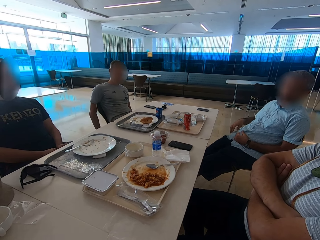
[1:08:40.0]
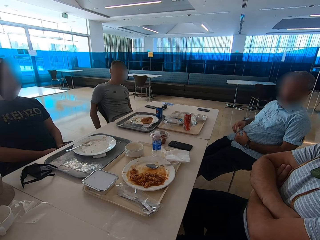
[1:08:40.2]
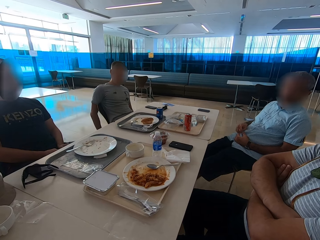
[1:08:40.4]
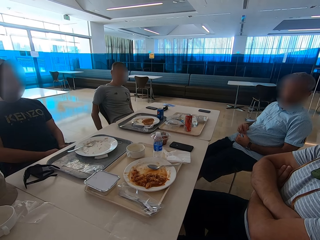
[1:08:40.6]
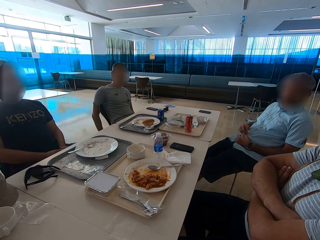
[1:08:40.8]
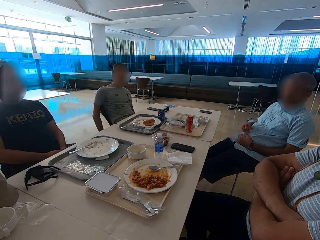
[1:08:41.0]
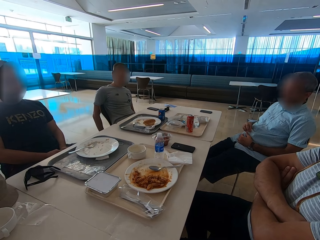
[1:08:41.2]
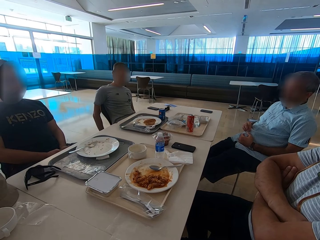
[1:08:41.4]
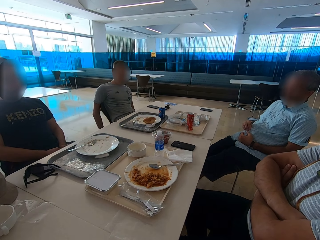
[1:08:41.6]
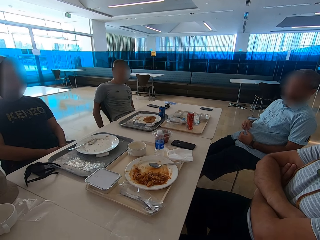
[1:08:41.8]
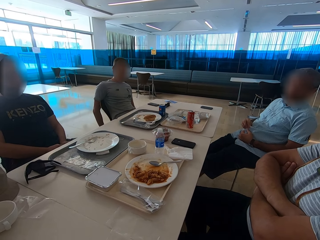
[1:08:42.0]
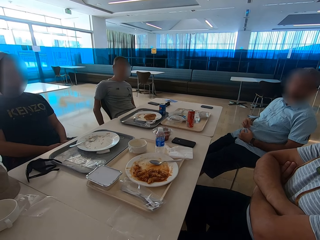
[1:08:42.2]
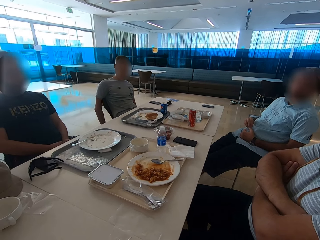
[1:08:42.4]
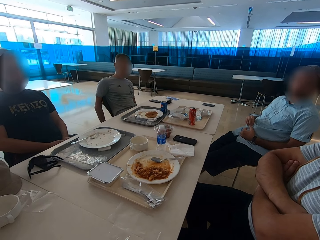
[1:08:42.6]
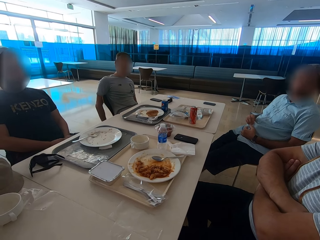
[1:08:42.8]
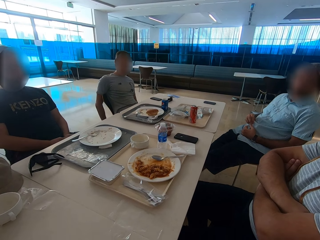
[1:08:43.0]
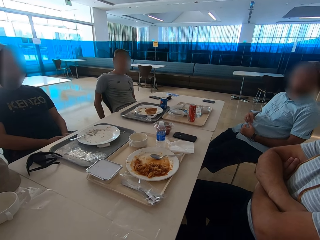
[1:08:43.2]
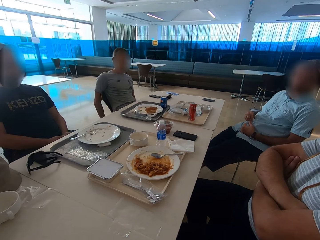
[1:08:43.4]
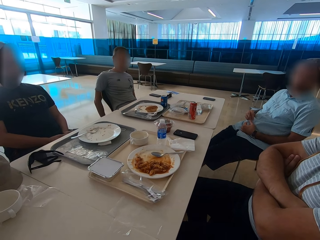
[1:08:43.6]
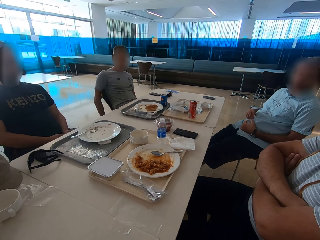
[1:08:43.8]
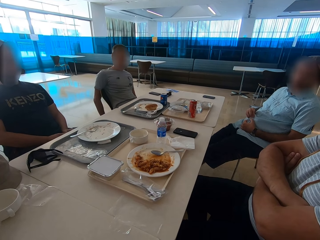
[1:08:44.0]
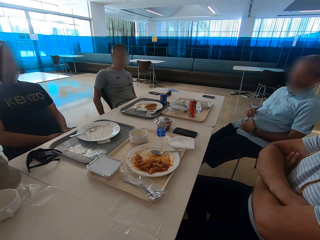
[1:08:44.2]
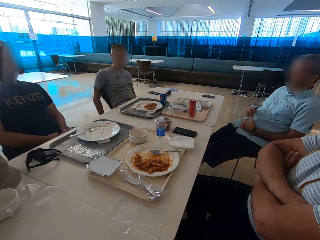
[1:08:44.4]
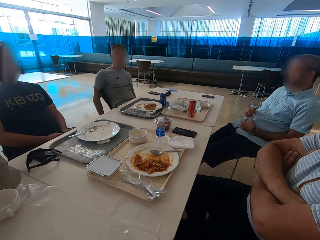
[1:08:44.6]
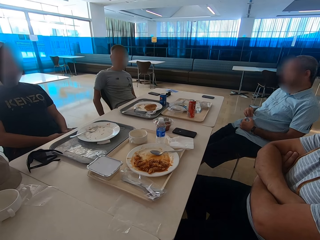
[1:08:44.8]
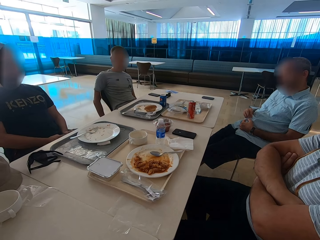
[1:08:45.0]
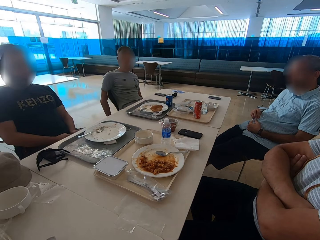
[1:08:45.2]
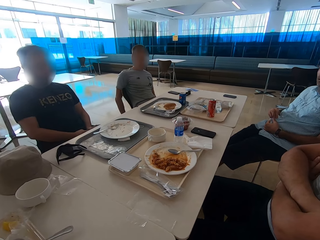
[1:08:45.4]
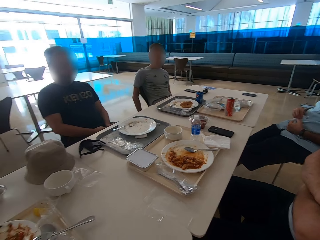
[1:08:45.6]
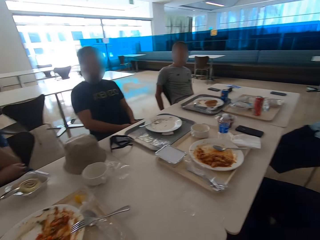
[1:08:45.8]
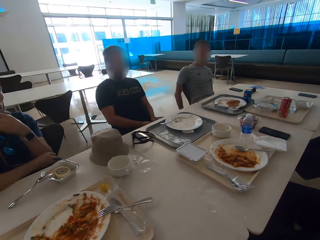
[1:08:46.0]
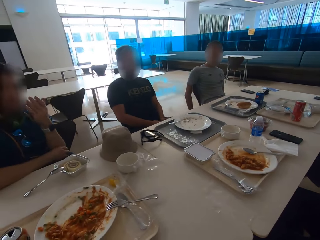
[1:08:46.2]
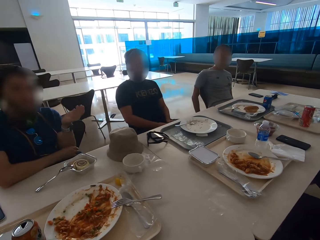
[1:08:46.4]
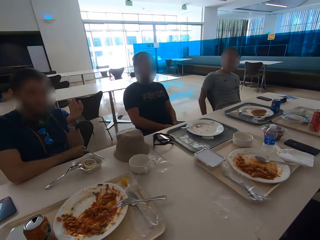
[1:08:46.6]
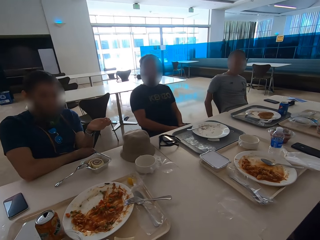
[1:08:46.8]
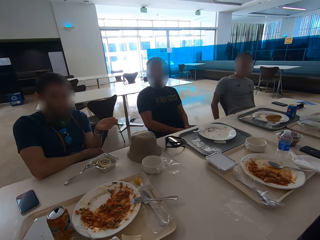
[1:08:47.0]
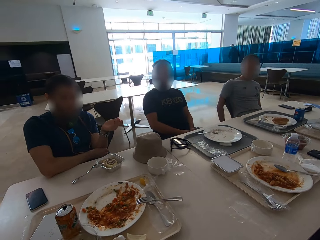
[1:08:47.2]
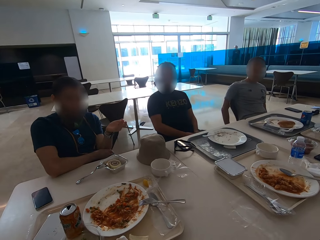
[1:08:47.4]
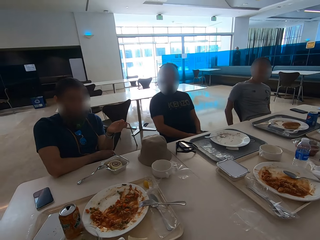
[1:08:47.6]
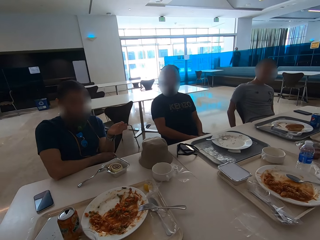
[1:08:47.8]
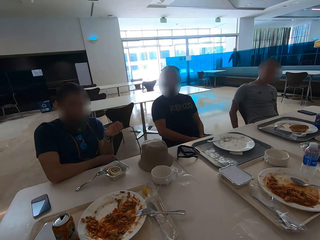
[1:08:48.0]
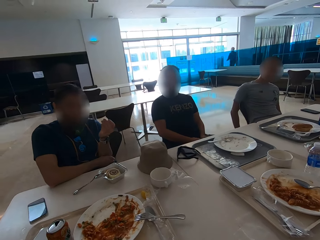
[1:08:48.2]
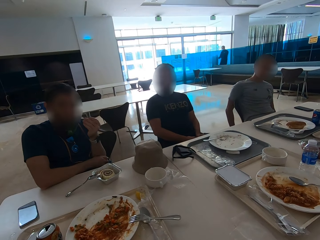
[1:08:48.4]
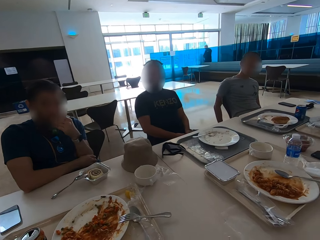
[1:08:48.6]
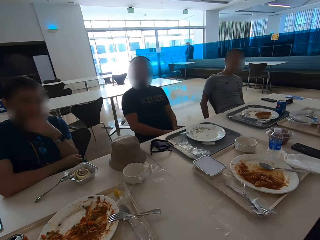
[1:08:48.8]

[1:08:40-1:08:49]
A man gestures with the left hand.

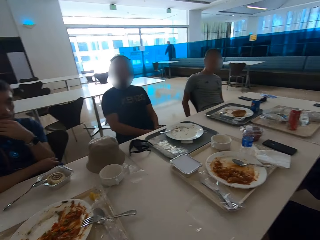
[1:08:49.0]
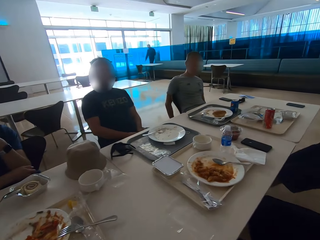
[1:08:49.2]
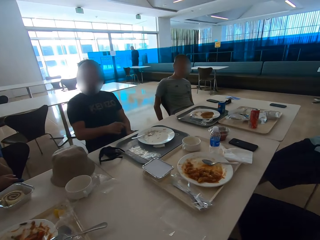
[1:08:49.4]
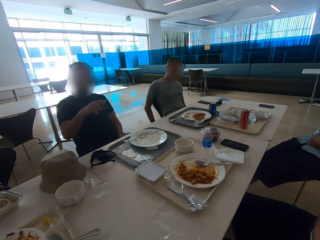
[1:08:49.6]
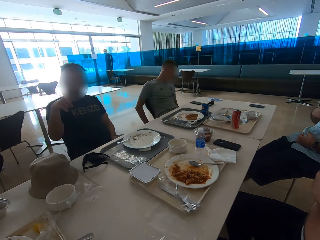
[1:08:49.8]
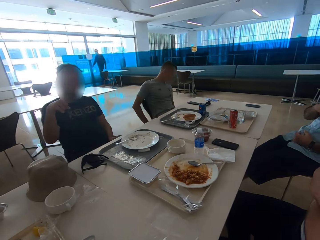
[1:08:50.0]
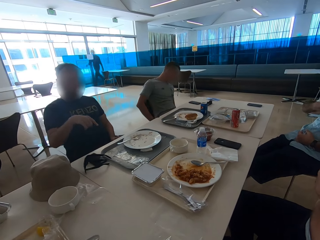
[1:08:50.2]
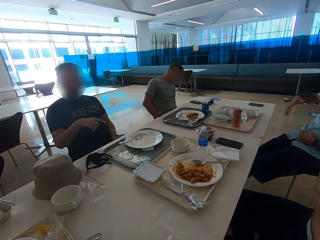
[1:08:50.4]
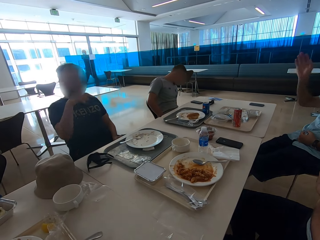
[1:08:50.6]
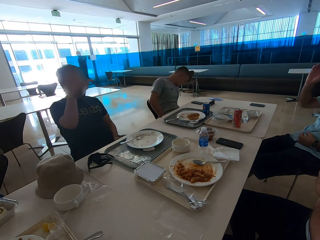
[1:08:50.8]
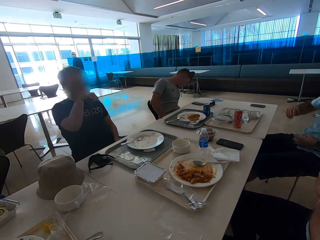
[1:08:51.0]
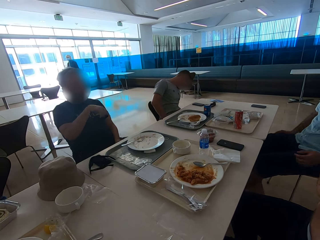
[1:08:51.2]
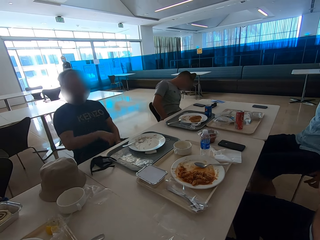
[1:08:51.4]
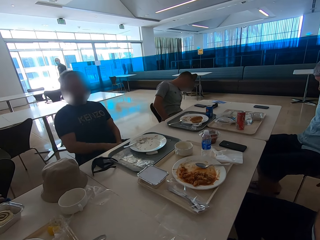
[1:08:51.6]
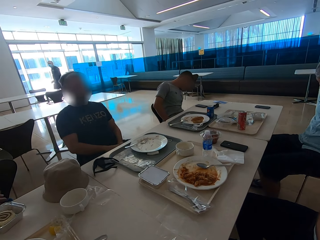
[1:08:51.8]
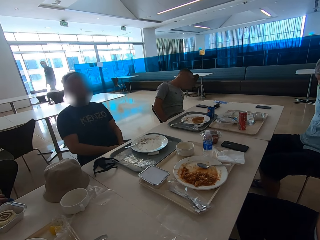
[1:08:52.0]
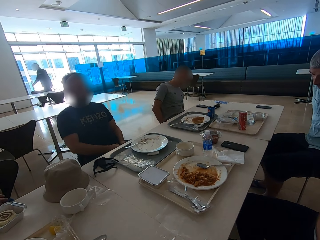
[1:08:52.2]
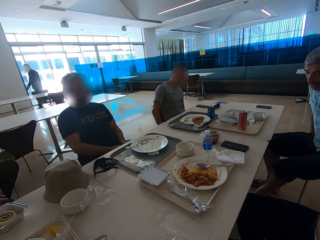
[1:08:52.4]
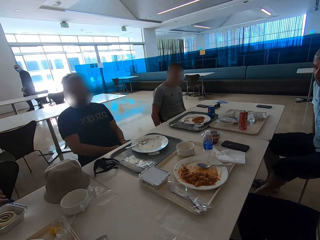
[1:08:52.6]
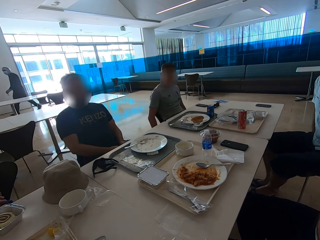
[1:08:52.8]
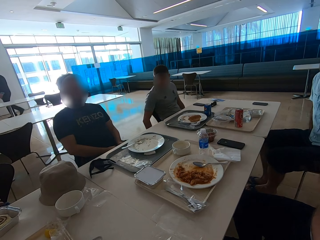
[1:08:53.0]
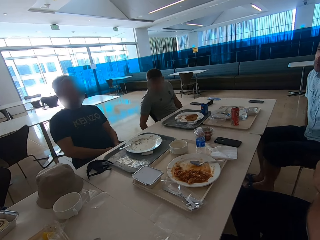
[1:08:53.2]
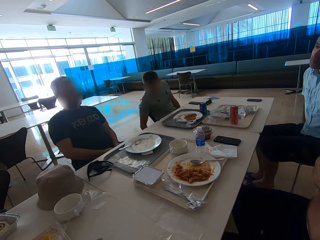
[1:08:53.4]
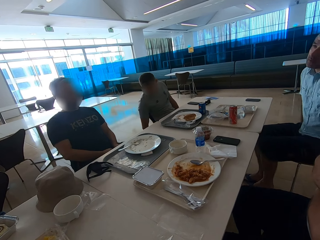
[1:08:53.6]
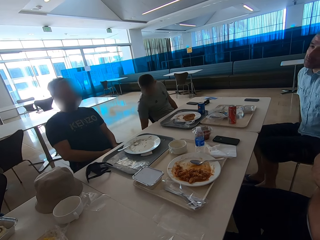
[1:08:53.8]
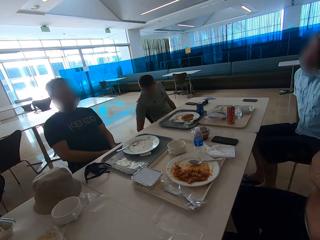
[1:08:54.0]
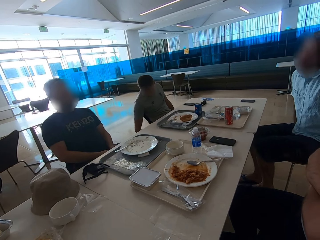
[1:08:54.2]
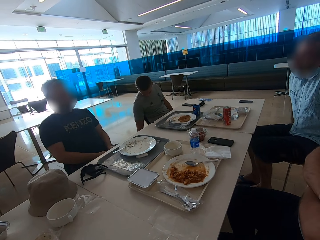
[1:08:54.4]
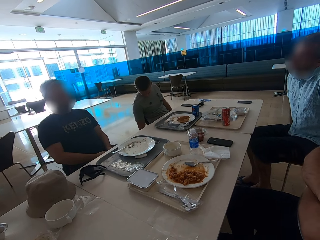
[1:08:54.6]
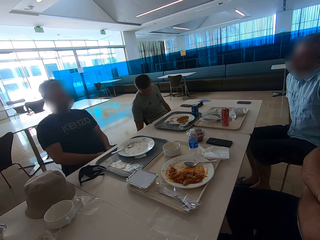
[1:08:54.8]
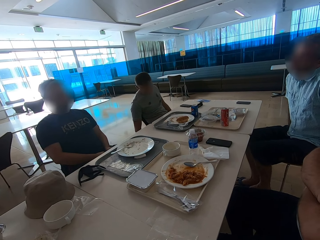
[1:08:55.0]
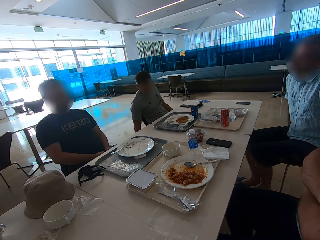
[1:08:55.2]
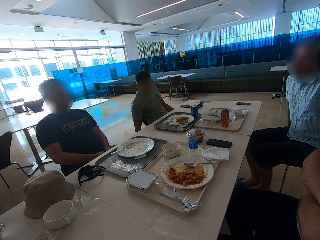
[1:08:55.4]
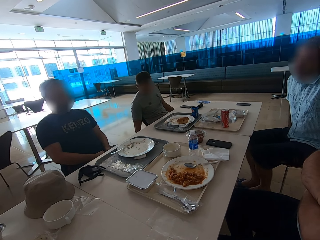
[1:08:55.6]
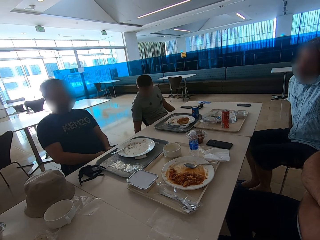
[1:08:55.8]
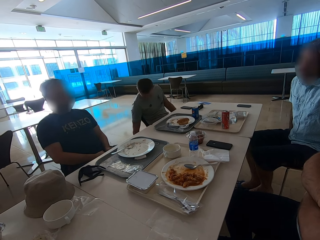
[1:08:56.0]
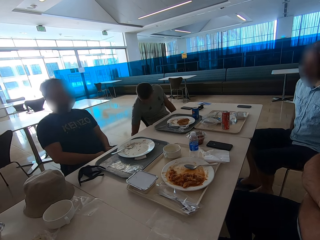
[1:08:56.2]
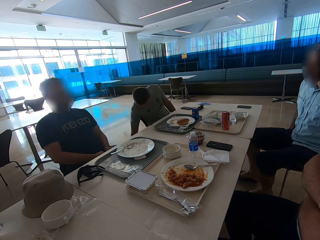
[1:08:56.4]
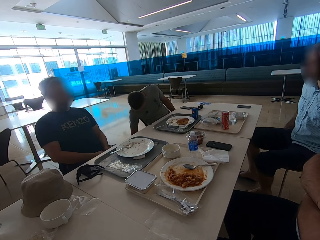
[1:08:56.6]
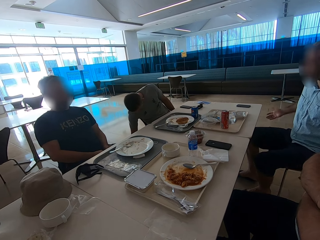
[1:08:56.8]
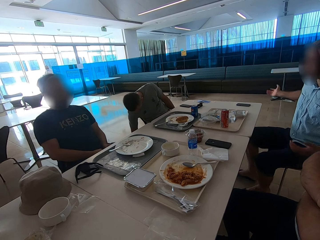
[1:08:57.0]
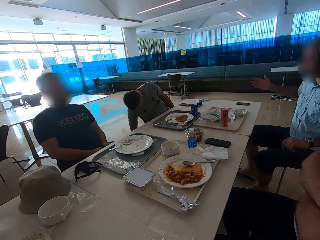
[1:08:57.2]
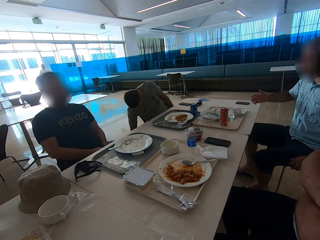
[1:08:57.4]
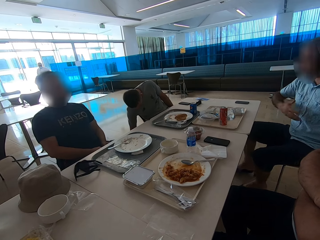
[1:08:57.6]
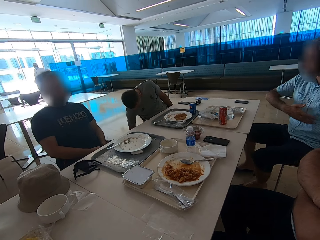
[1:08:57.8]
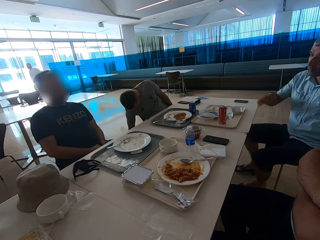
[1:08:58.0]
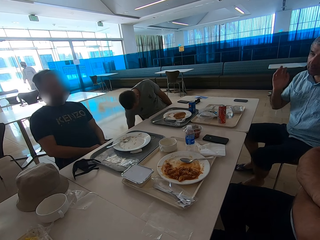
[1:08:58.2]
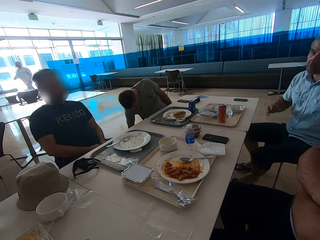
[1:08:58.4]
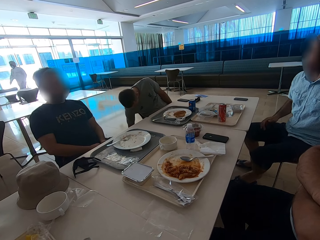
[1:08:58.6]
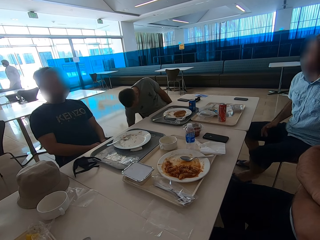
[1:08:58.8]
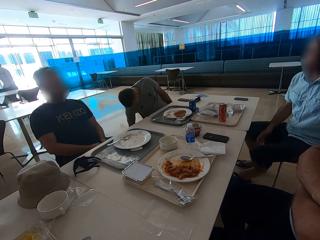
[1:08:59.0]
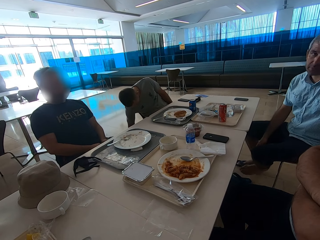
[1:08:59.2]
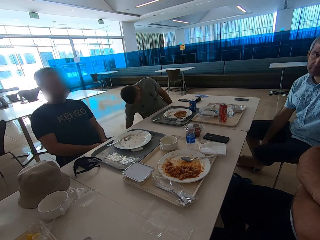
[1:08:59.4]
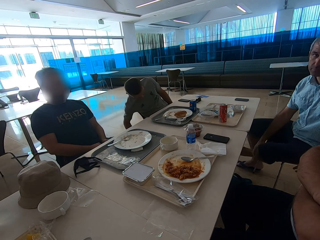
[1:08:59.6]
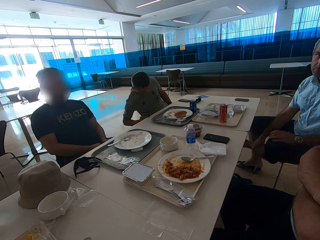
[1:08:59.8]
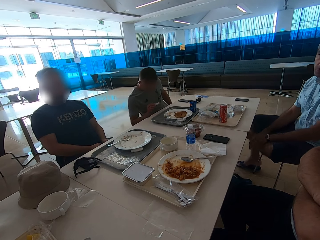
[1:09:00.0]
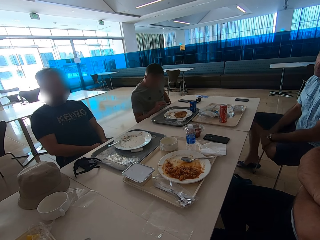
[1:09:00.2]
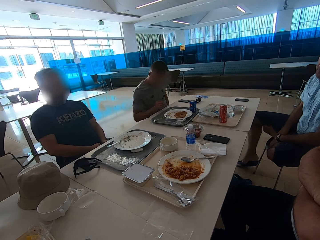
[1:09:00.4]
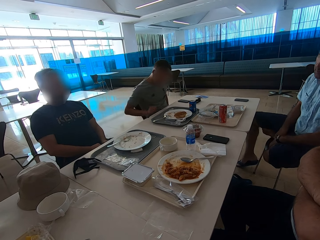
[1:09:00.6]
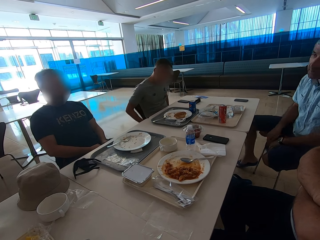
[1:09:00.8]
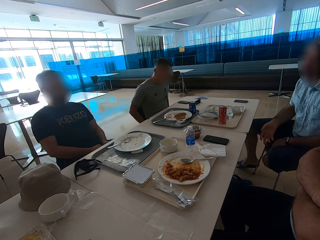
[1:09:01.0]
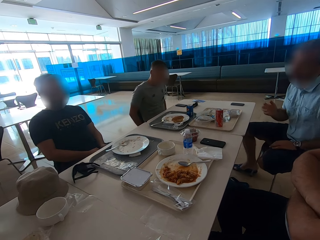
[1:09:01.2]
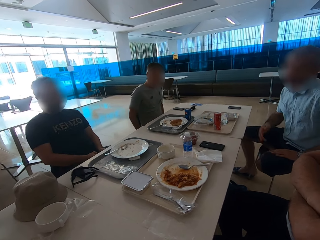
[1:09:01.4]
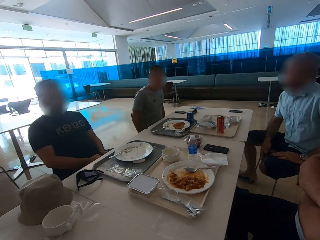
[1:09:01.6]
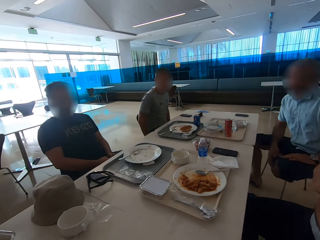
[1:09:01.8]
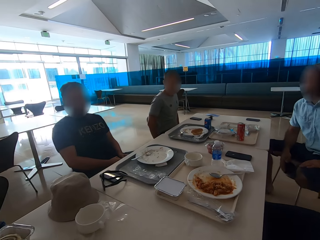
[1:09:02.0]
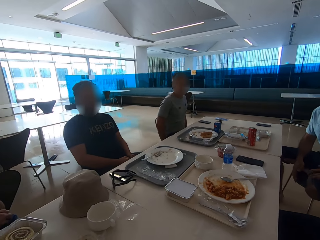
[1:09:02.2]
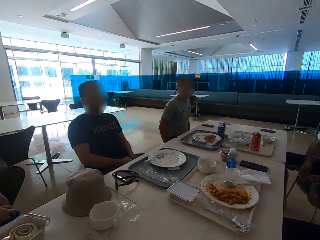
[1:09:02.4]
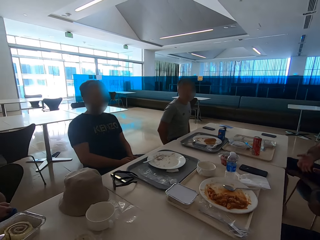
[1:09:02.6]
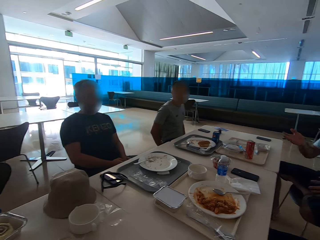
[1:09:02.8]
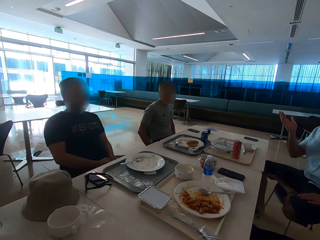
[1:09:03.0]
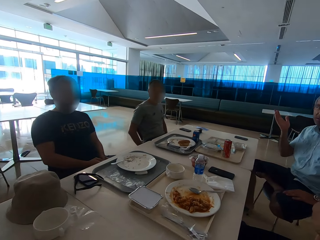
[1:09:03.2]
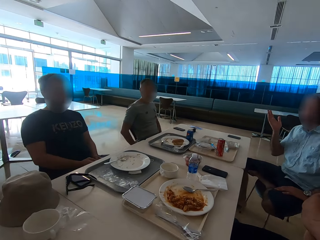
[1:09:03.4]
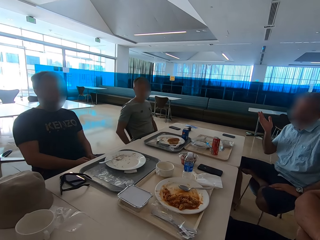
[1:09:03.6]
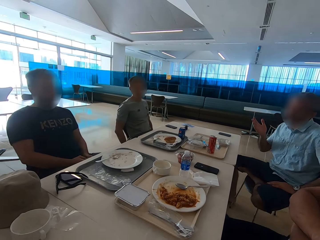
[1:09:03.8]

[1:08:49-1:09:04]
A man sits close to the camera wearer. A second man sits close to the first man. A third man points. The second man raises the right hand. A fourth man looks downwards. The second man uses gestures, moves around. The fourth man moves a hand. A fifth man picks up a paper from the floor. The fourth man looks downwards. The second man gestures with both hands. The second man removes the left leg shoe and puts the left leg on the chair. The fourth man puts something on the tray. The fifth man puts the paper on the table. The fourth man moves on the chair. The second man gestures. A sixth man sits close to the third man.
